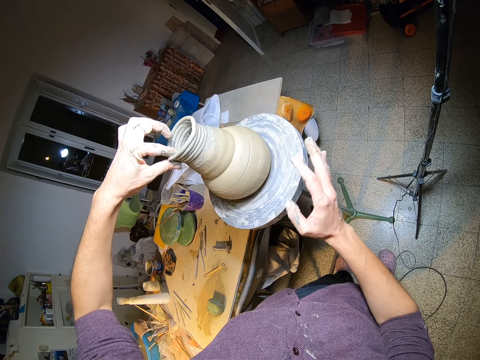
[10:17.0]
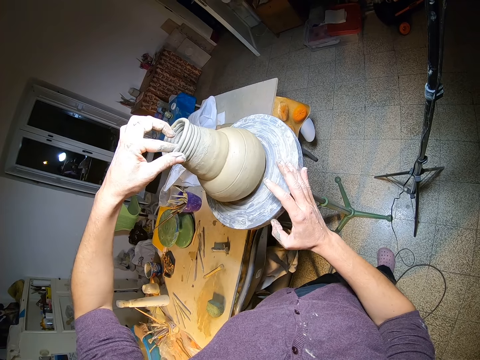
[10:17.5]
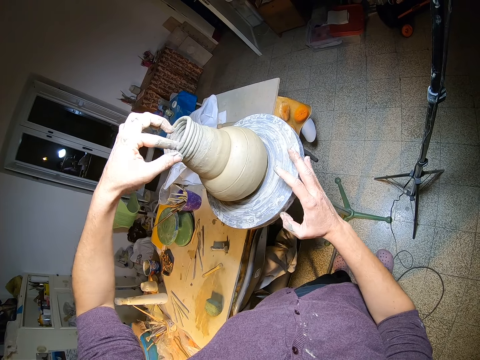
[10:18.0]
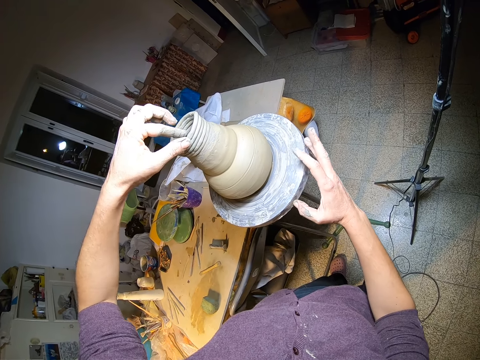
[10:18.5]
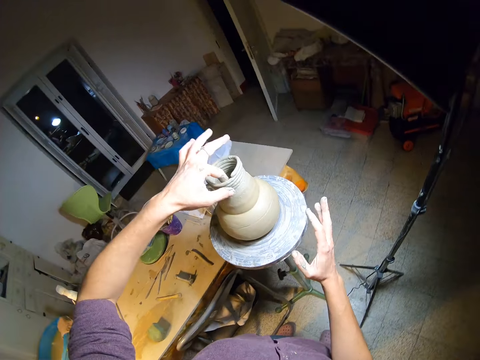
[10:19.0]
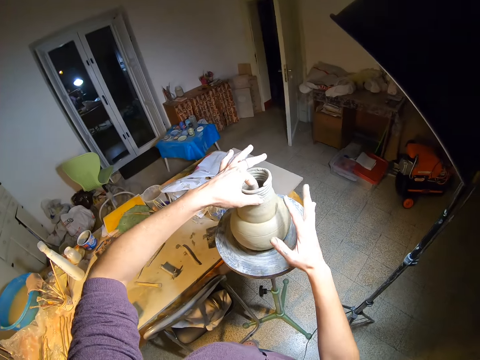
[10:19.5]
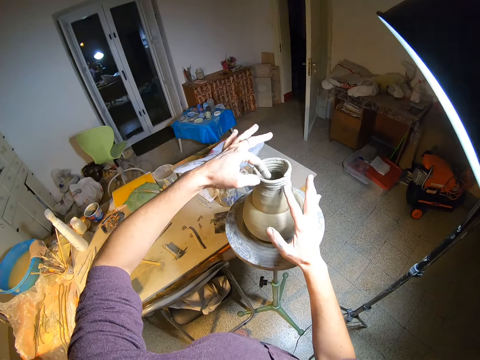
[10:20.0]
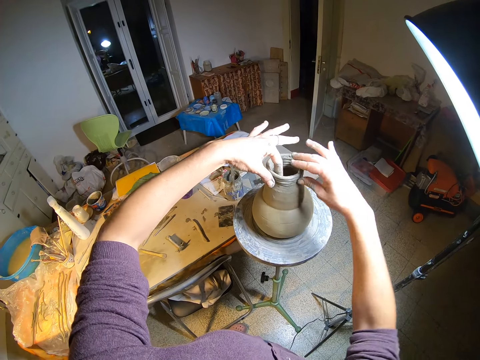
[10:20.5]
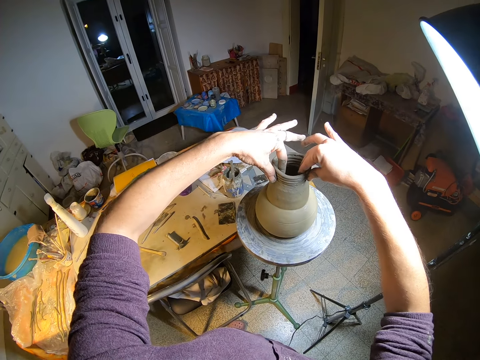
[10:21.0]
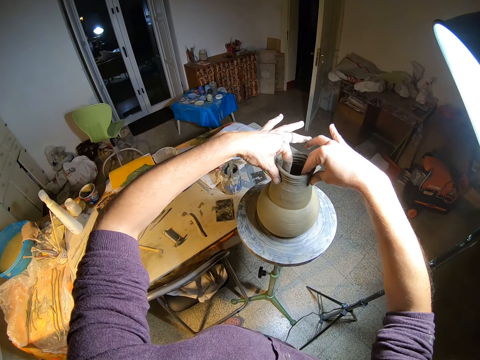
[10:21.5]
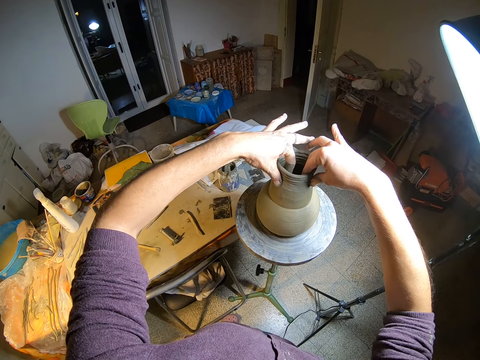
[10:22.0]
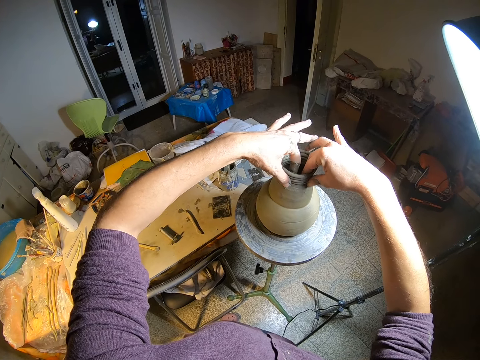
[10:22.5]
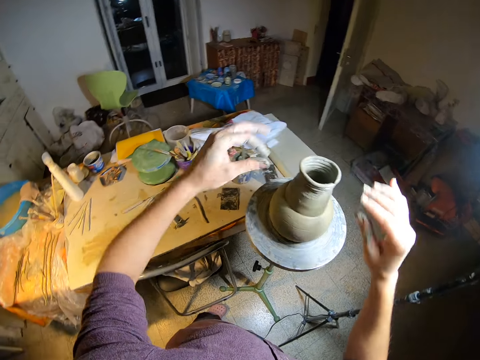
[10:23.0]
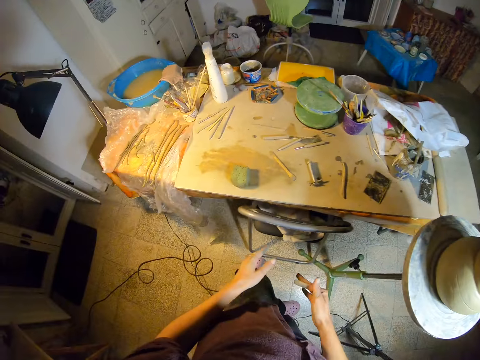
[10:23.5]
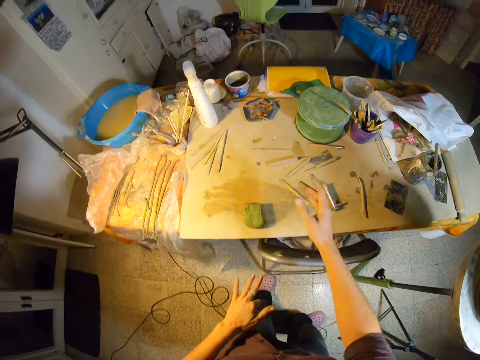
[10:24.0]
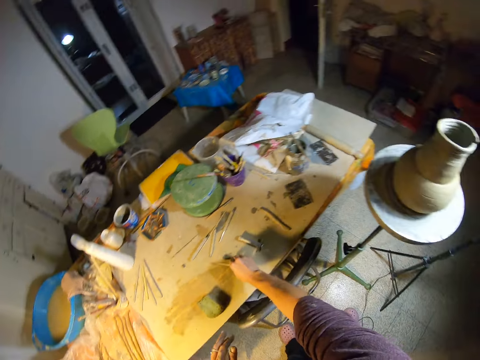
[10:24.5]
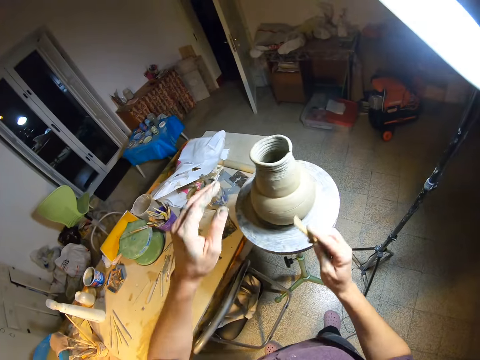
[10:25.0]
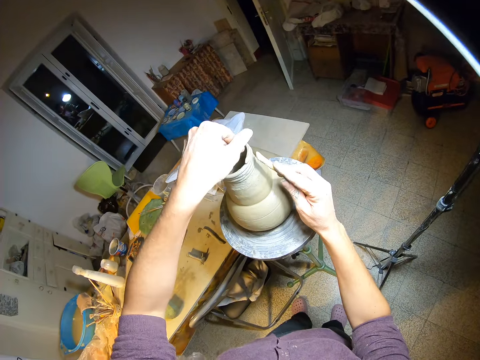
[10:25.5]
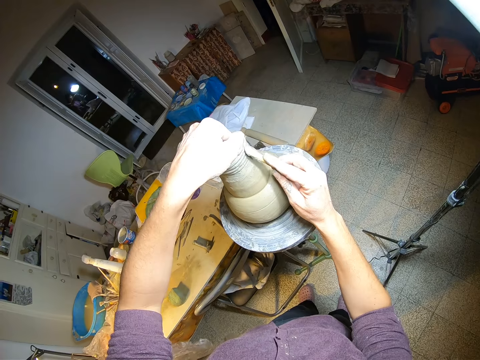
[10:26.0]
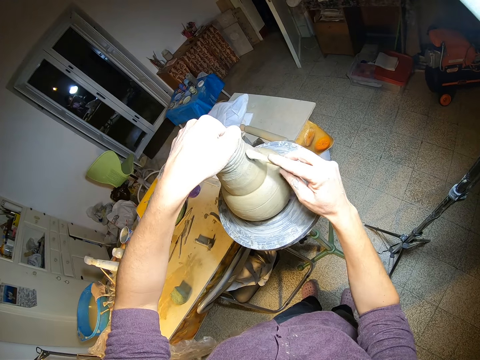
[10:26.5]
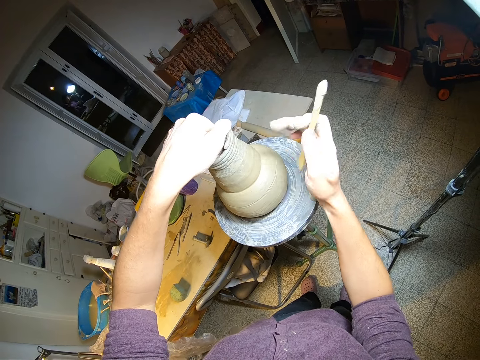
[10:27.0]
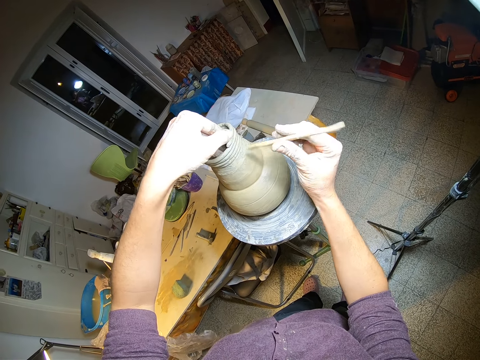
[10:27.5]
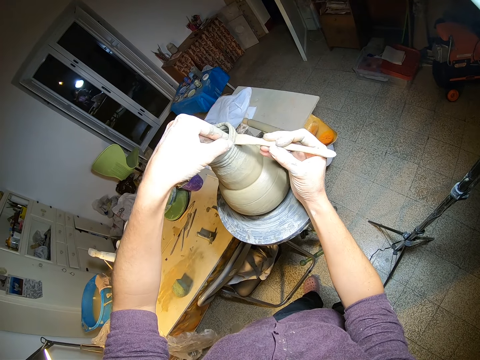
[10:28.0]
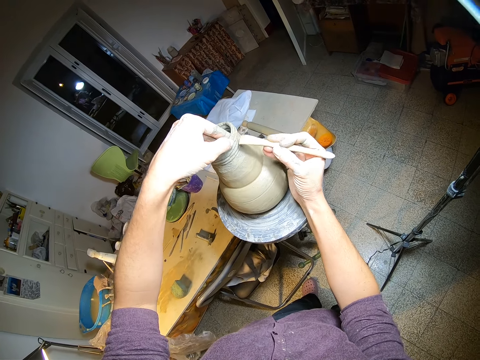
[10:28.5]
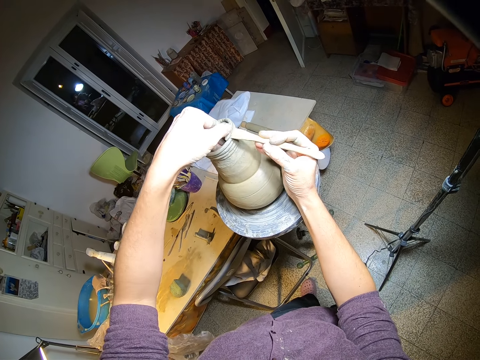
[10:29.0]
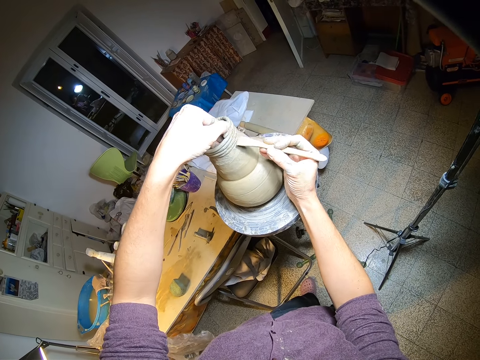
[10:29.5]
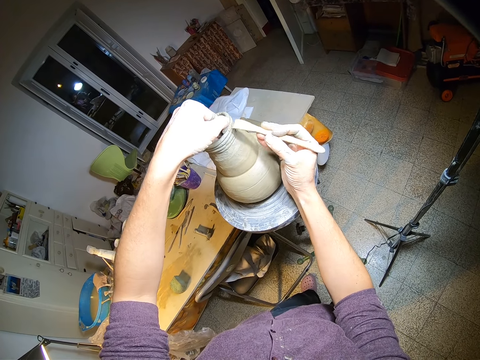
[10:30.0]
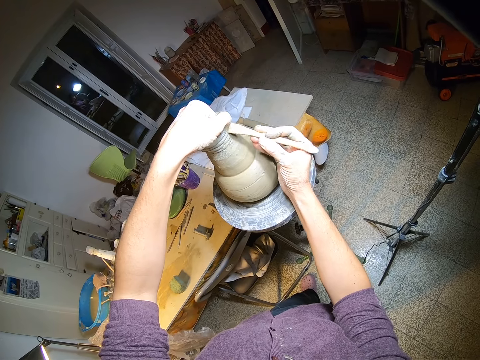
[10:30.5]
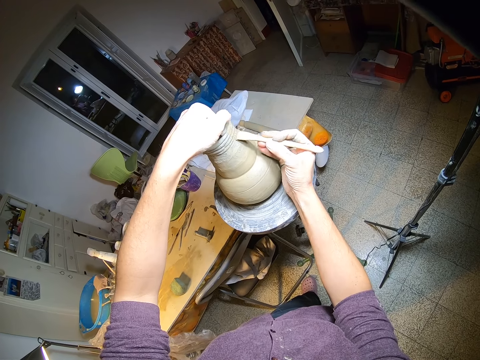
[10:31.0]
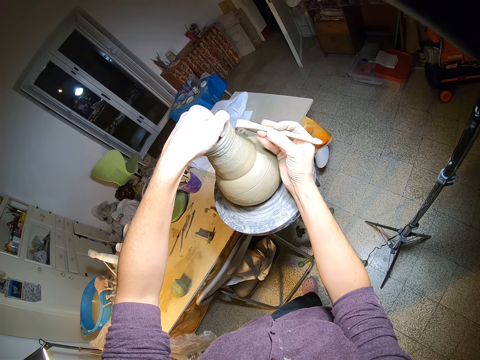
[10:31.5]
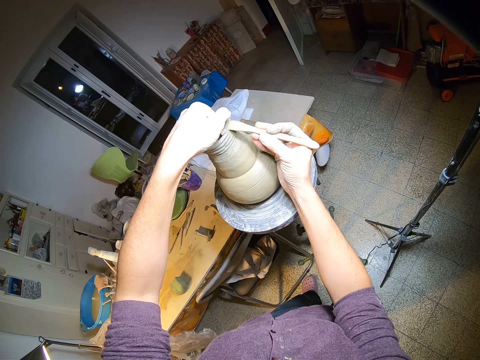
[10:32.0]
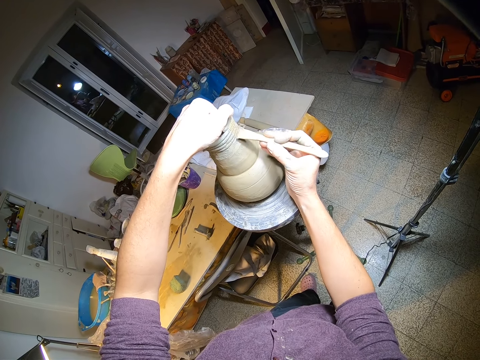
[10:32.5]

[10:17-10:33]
The camera wearer carries the stick with her right hand from the table. She picks up something. She uses the stick on the clay vase. She shapes the pot.

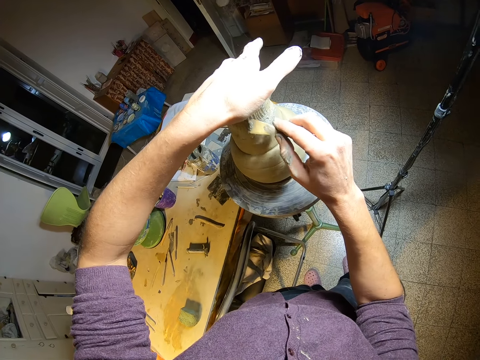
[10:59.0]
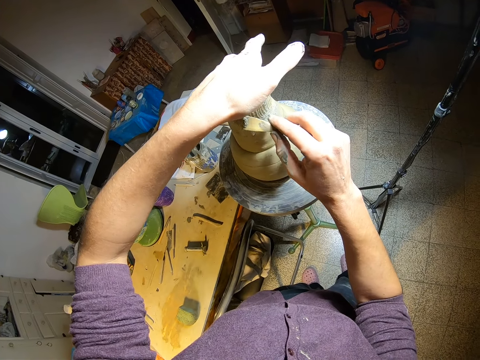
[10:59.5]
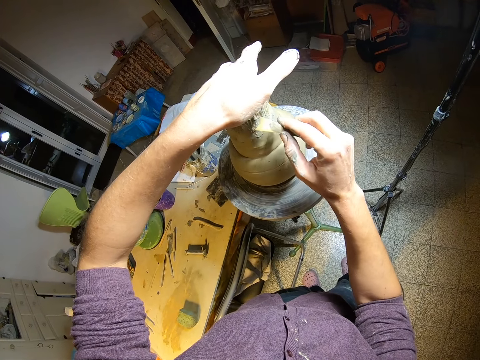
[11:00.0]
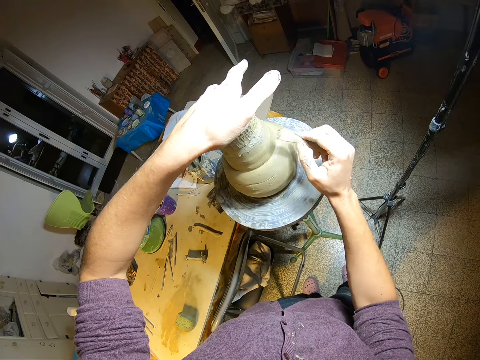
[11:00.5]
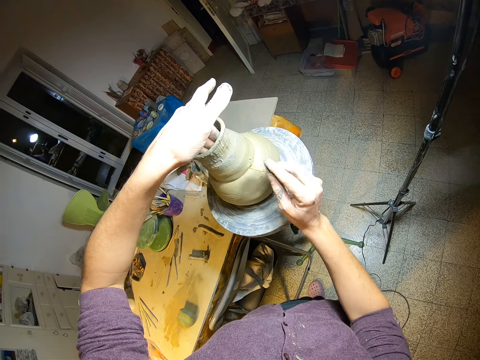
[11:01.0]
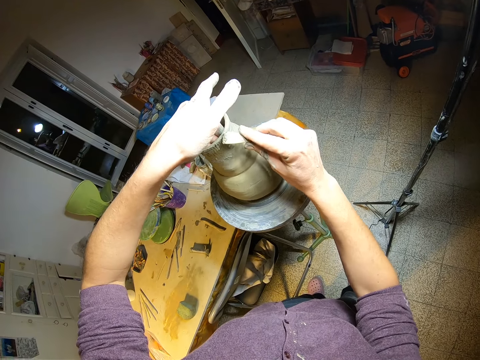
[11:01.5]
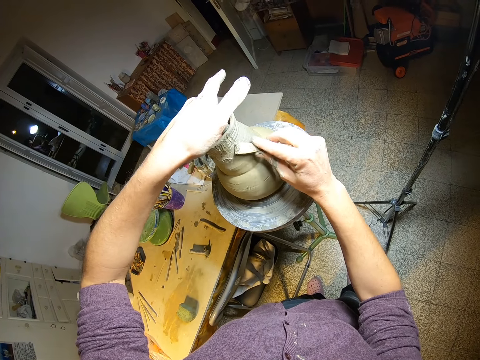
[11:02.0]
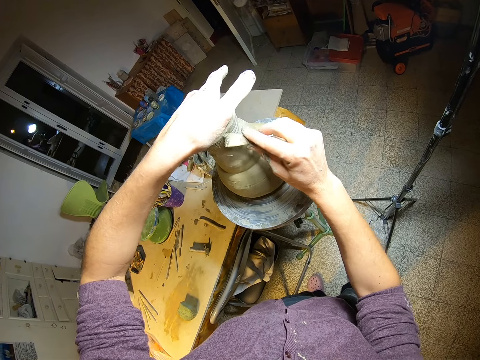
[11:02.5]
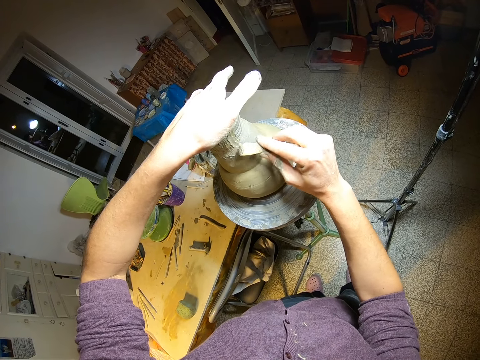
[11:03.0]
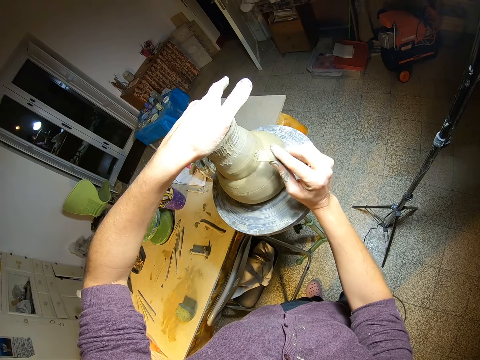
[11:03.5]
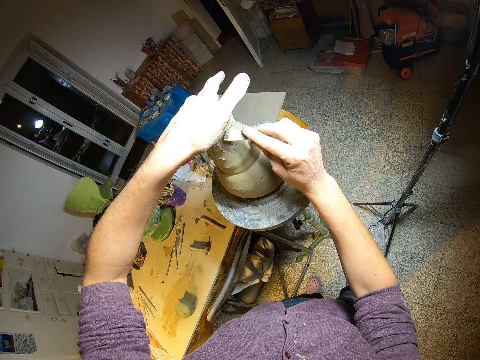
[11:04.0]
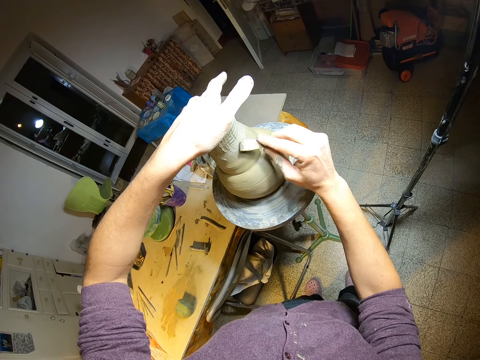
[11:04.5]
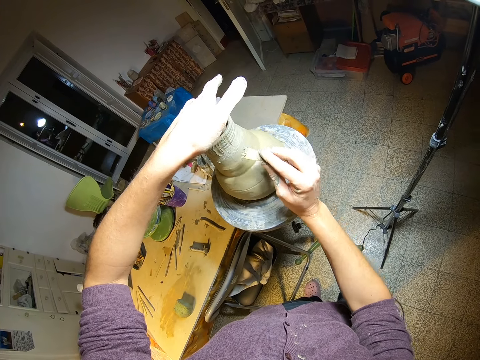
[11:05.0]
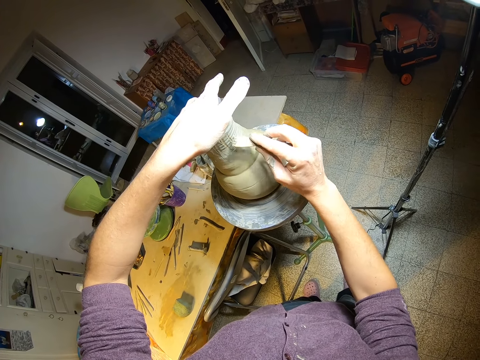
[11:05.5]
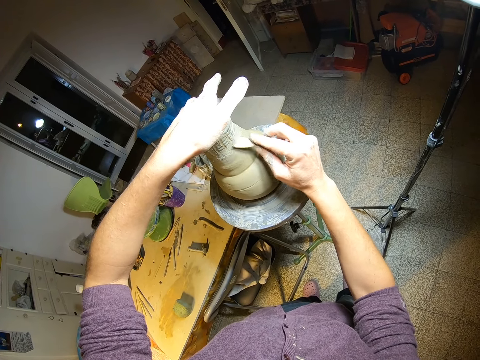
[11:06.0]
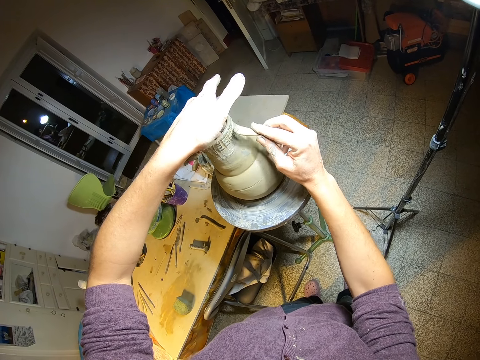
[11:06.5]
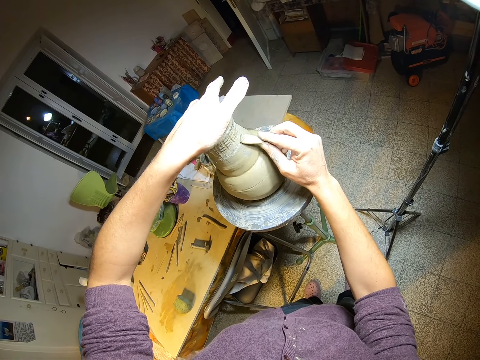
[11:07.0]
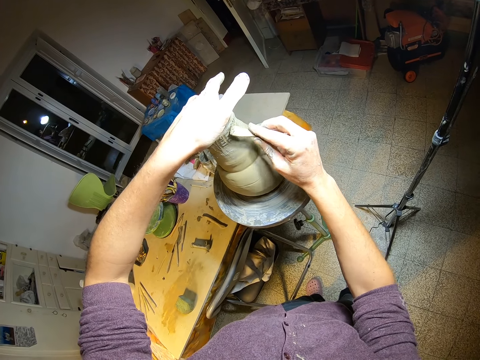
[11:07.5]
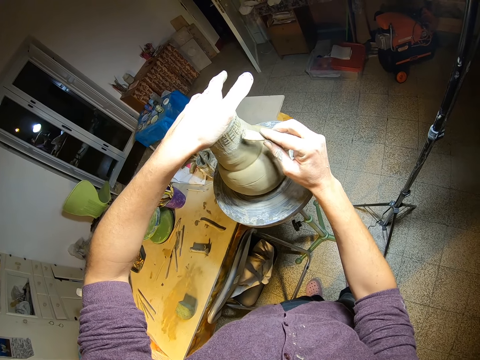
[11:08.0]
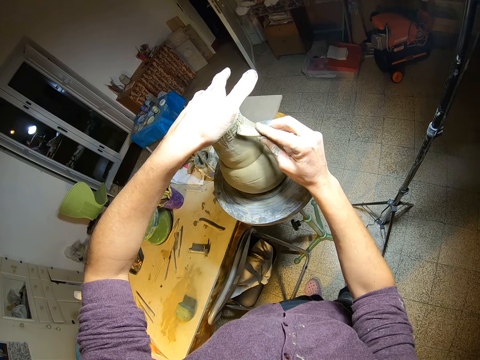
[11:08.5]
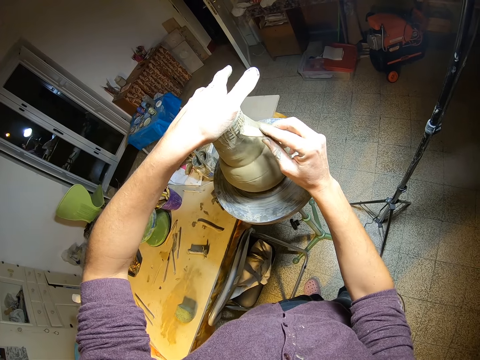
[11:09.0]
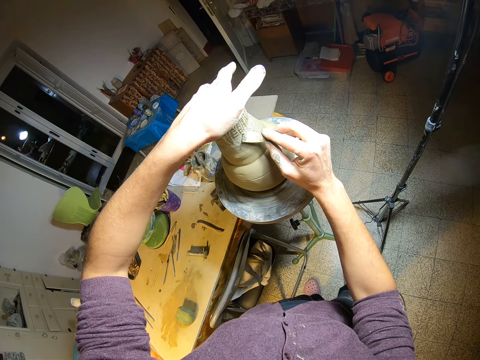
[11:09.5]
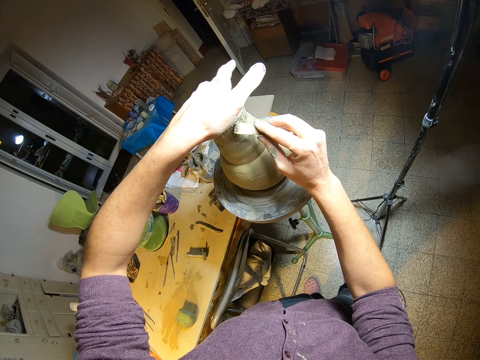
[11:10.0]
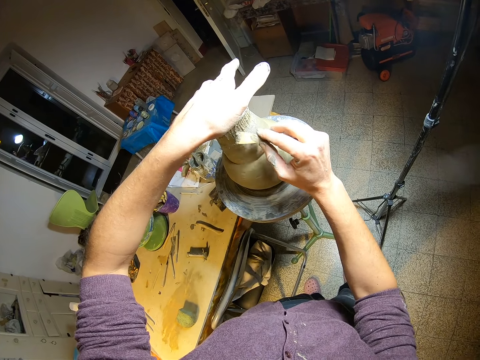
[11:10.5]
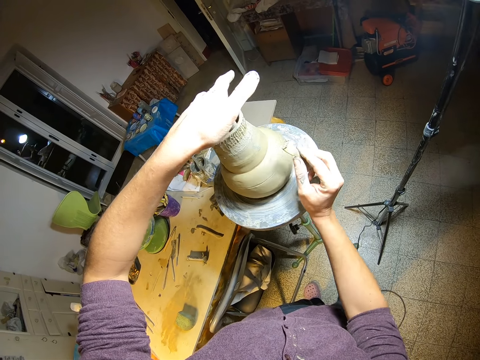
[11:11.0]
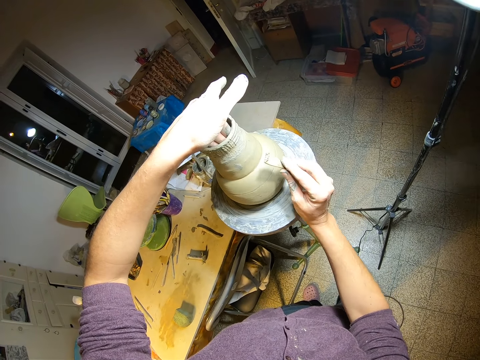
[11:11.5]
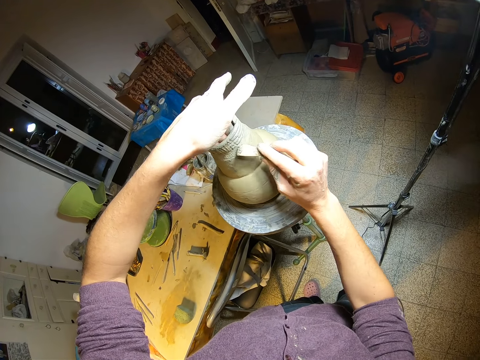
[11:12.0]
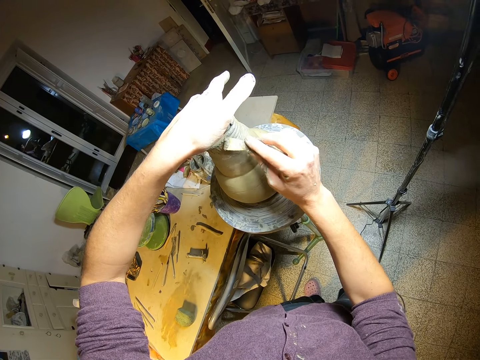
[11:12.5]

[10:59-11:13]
The camera wearer spins the wheel with his right hand. He uses the stick on the clay vase. He spins the wheel with his right hand. He uses the stick on the clay vase. He spins the wheel with his right hand.
